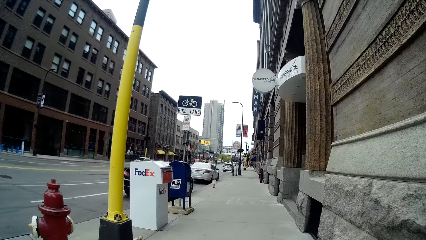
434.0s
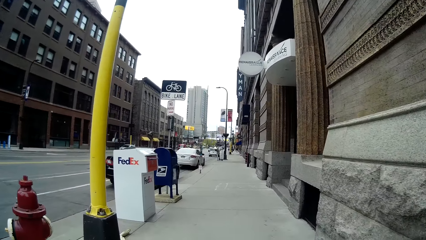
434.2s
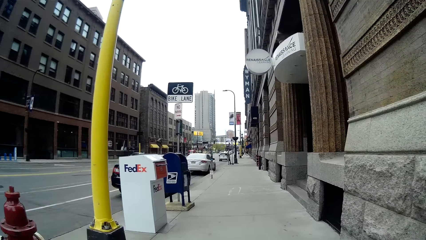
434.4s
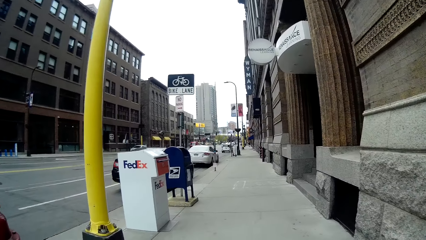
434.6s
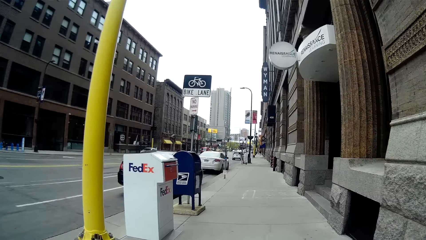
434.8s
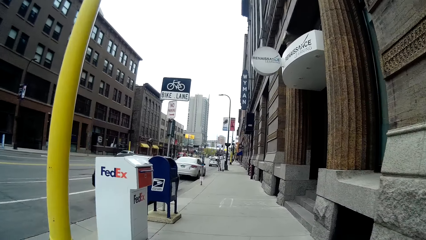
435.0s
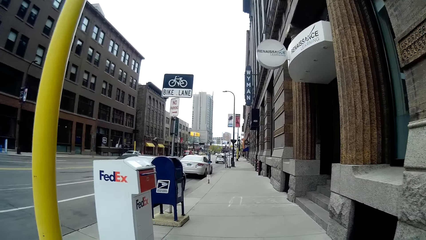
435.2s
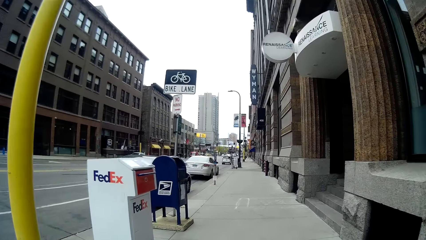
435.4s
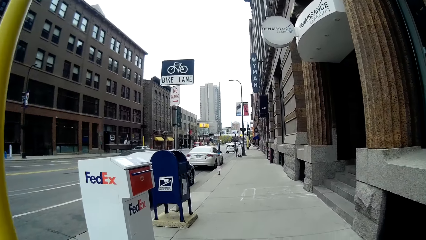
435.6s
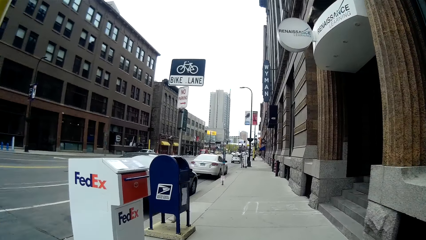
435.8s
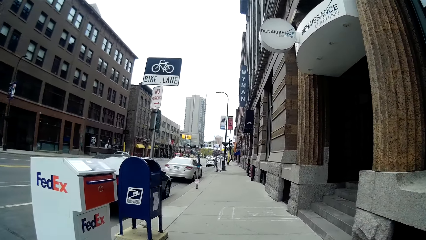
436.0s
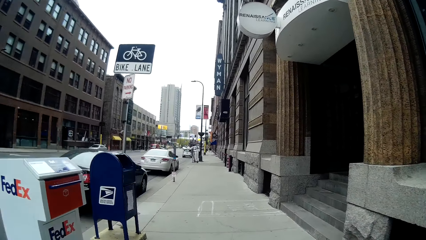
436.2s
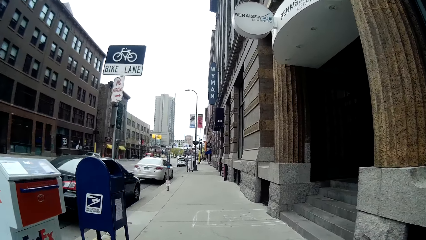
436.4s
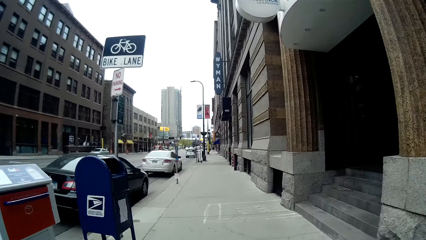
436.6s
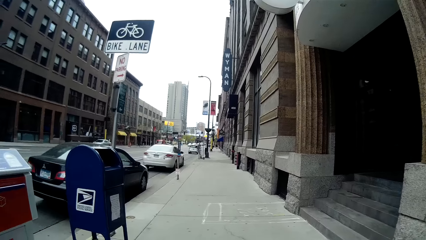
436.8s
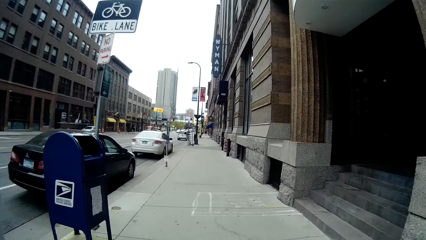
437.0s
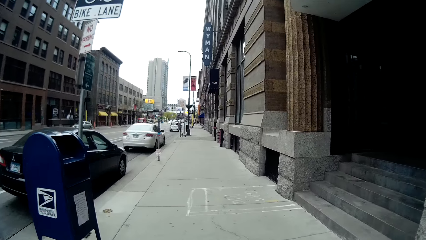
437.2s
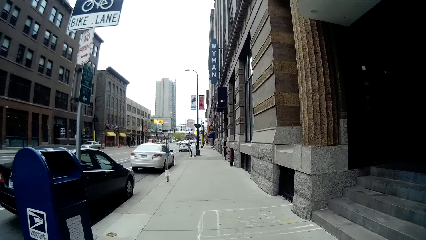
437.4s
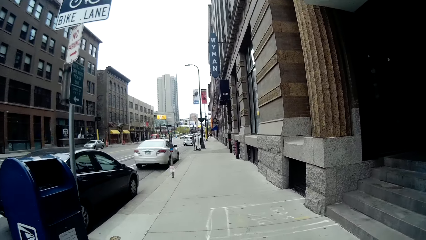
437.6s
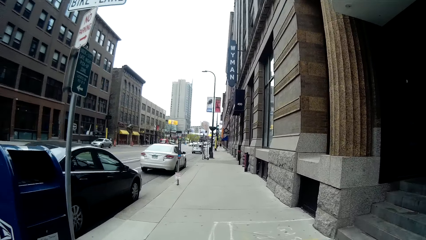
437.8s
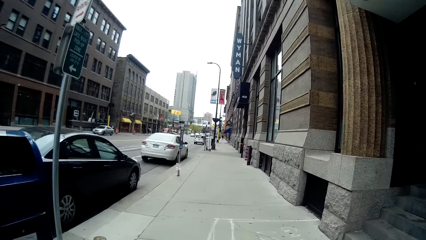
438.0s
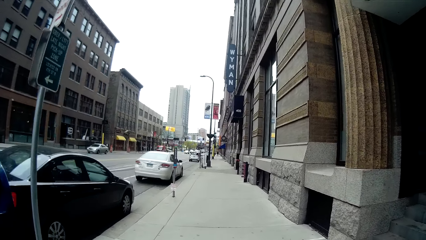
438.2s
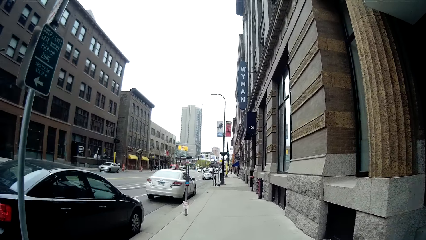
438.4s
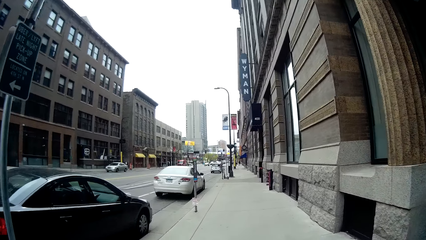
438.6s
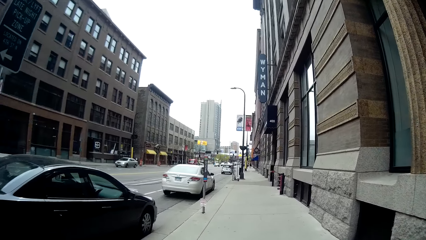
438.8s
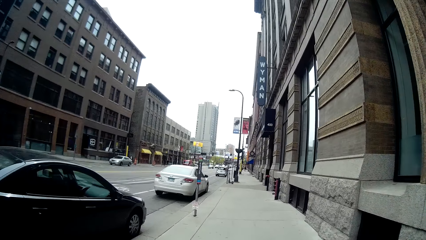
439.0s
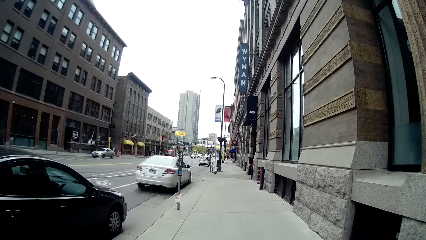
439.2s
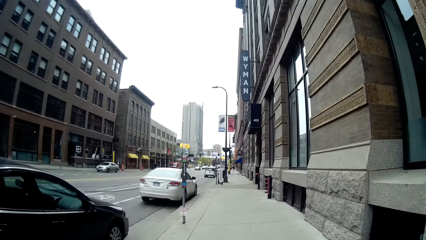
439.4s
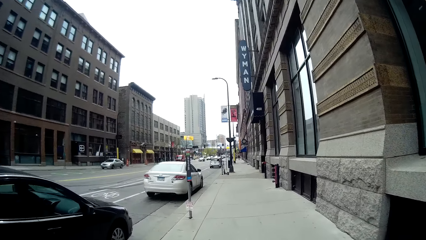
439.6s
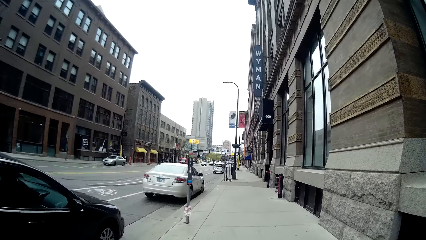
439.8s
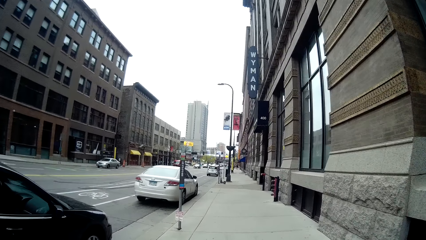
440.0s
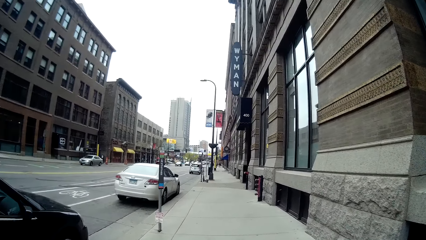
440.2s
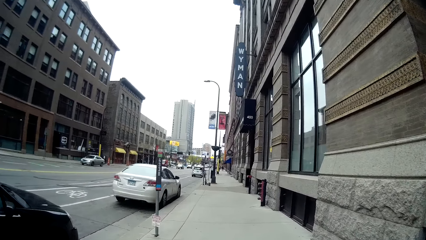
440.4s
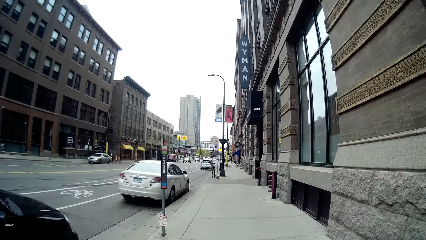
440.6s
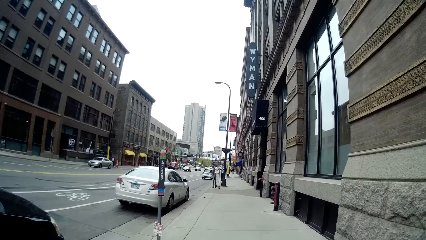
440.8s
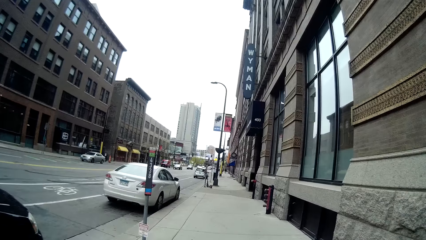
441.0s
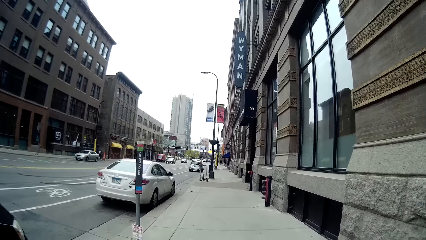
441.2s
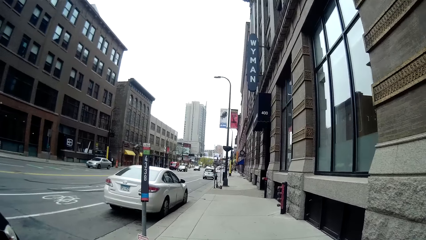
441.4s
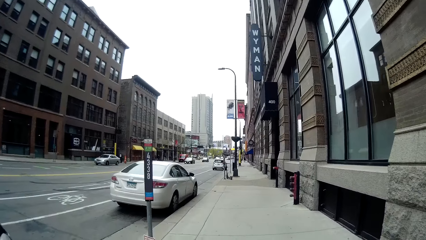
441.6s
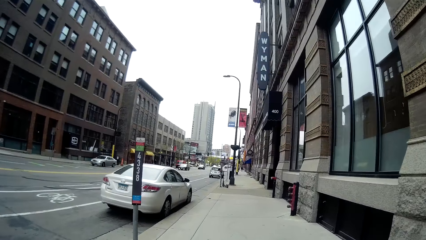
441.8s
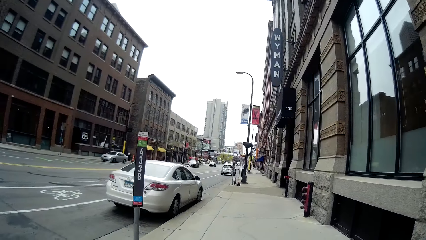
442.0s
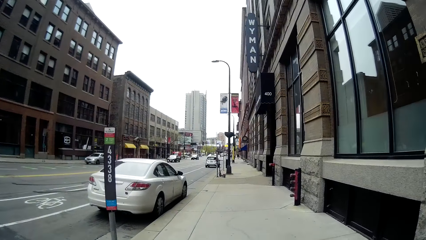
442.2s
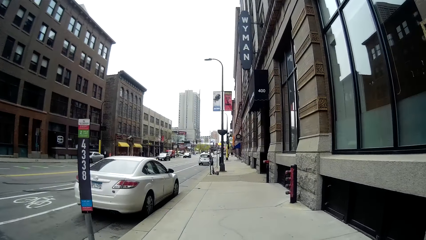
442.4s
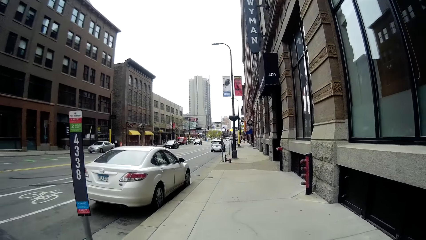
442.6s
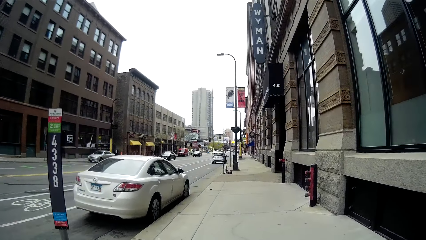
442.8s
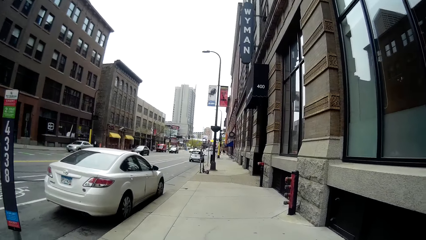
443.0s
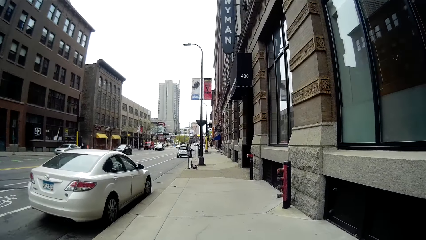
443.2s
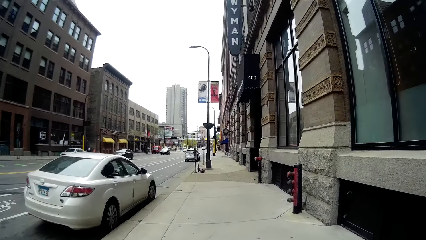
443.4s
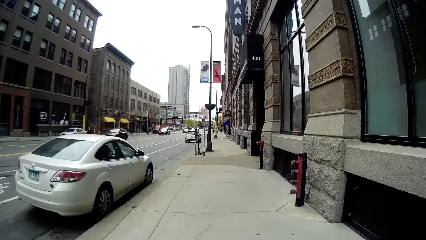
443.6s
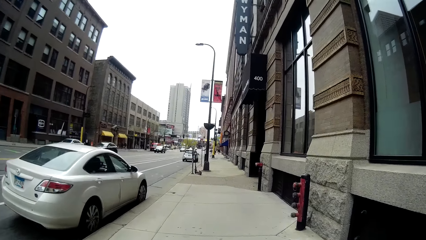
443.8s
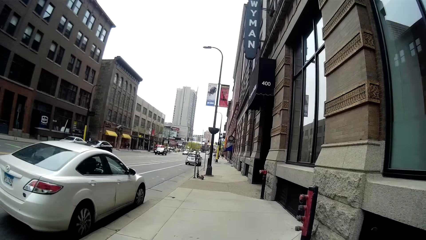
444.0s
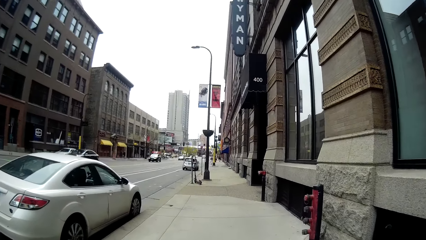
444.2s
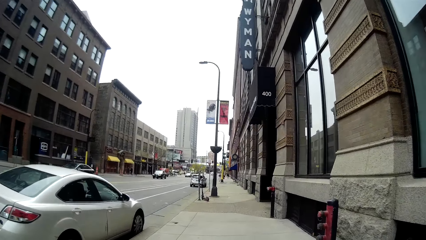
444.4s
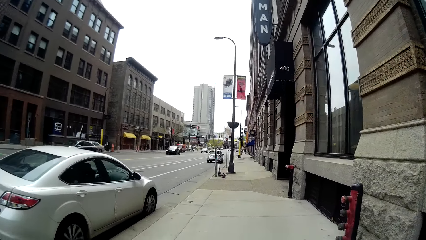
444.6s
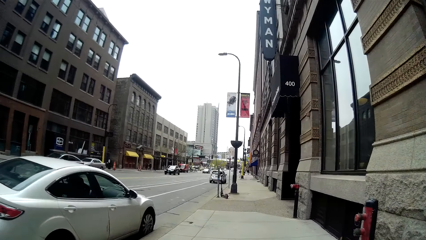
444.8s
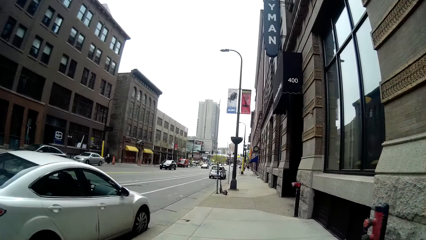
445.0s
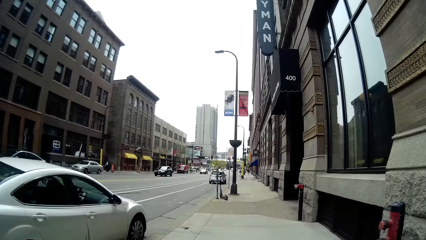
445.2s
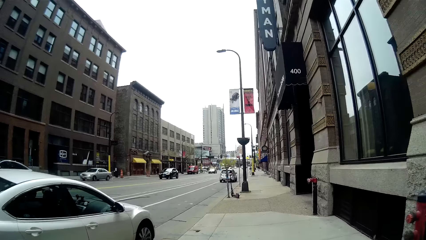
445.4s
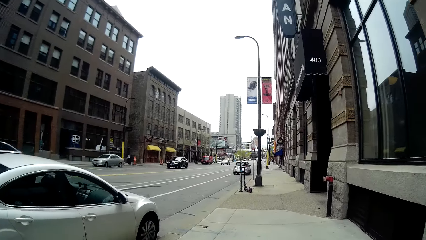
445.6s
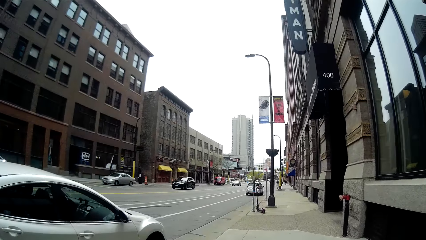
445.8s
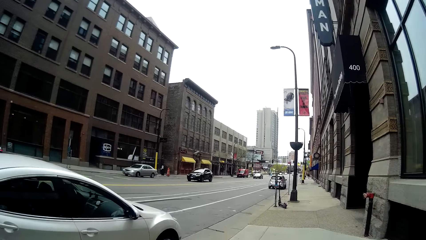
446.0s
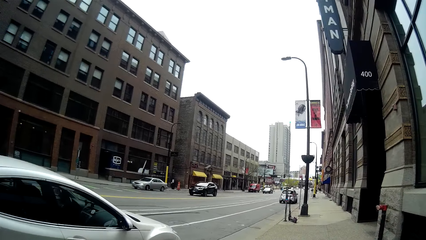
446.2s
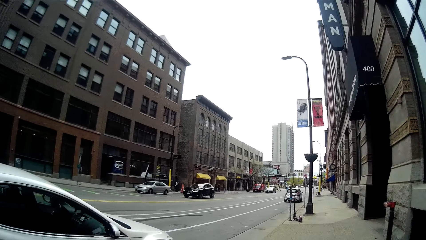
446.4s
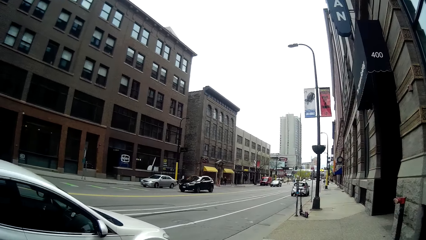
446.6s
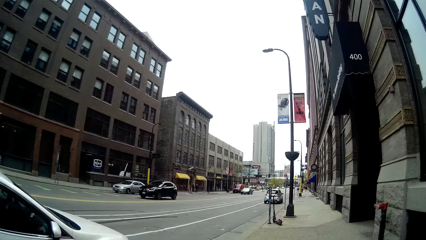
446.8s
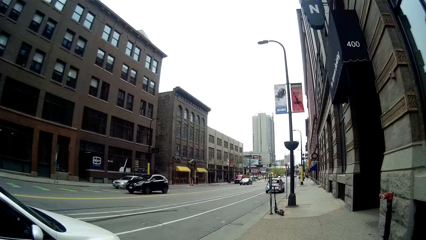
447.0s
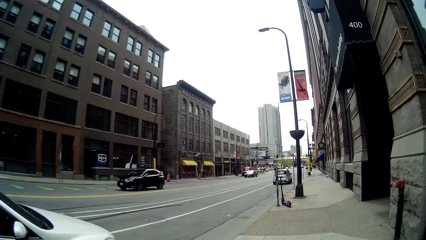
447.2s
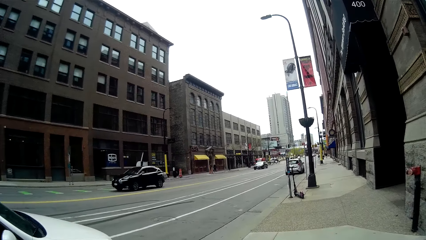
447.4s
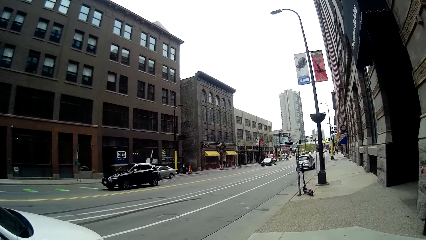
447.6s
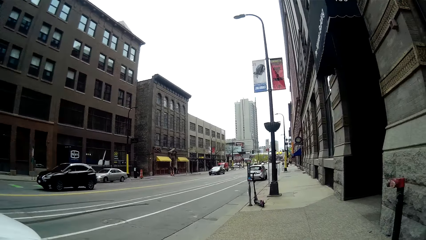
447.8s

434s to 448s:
The lady speaks to the camera wearer.
